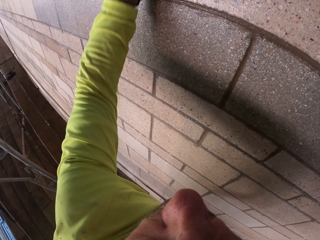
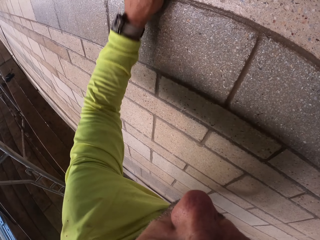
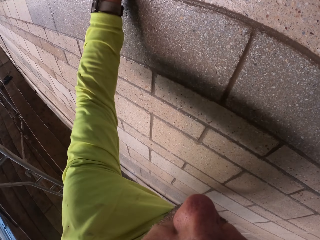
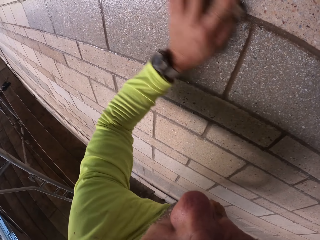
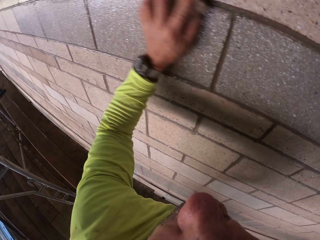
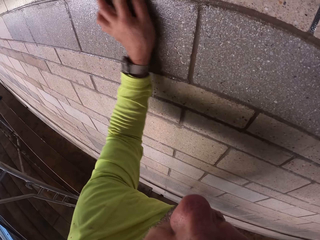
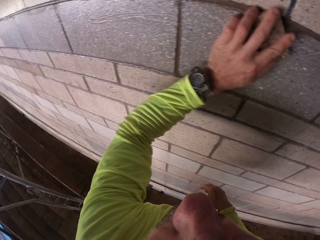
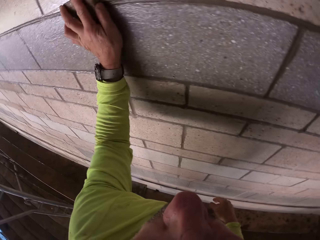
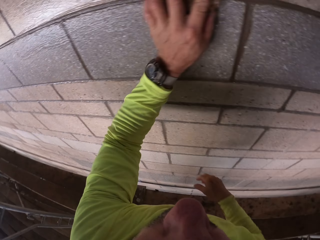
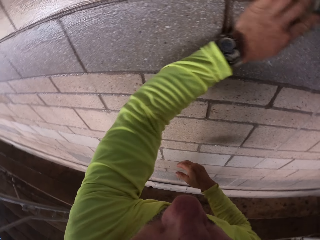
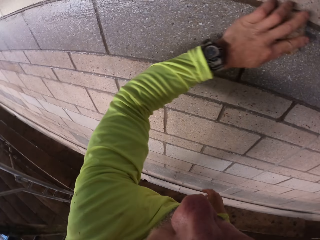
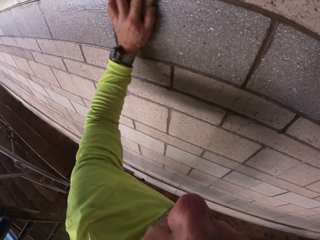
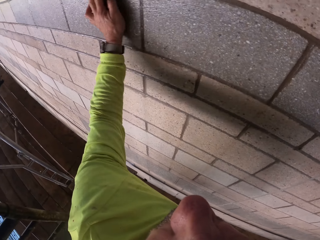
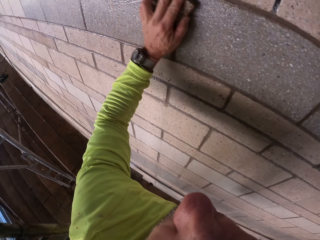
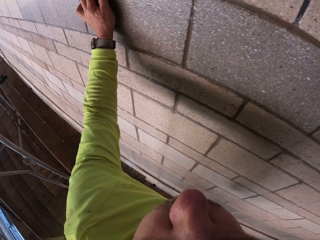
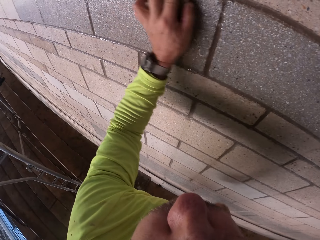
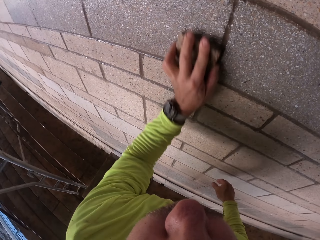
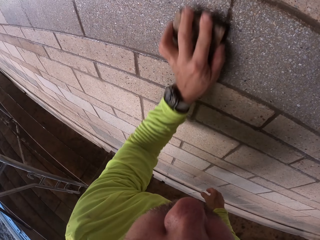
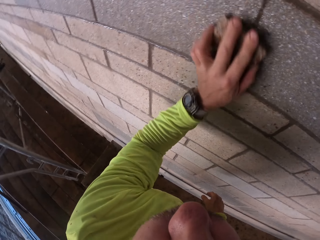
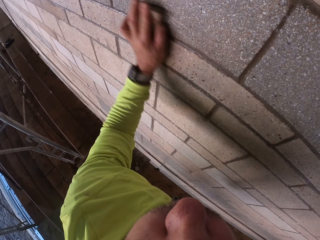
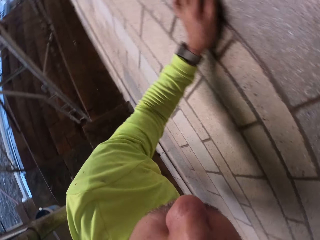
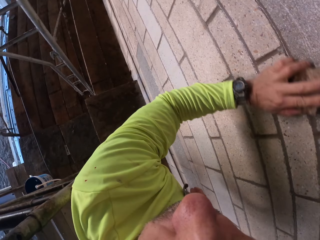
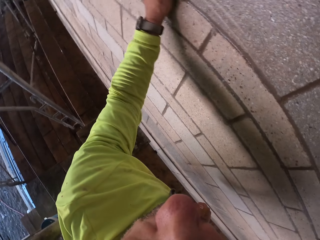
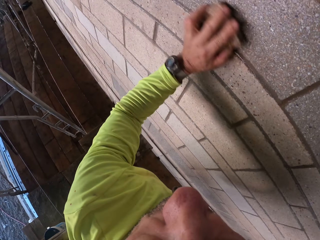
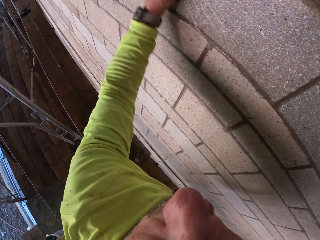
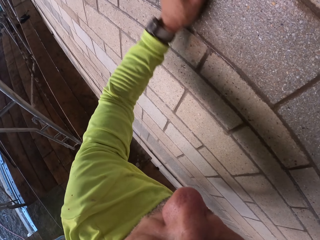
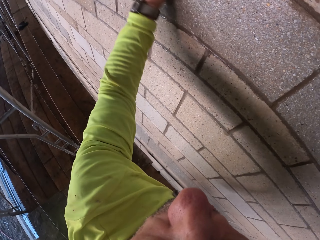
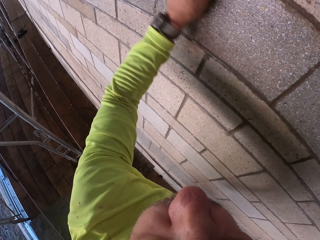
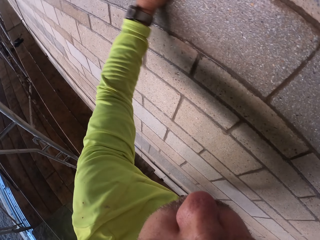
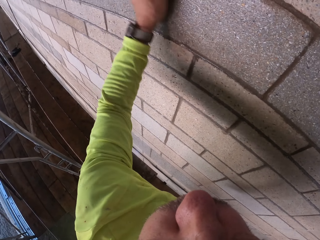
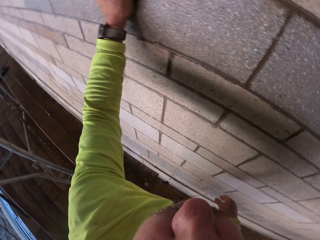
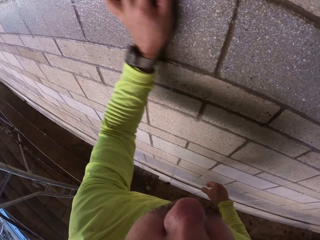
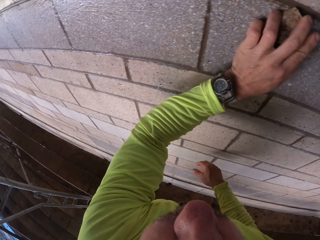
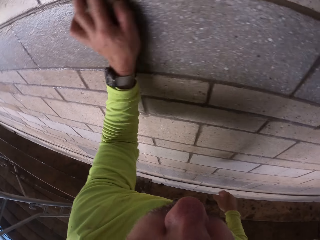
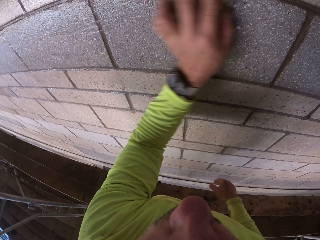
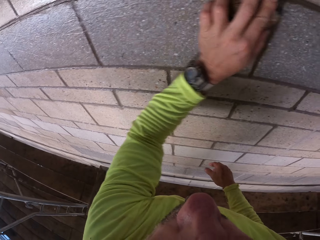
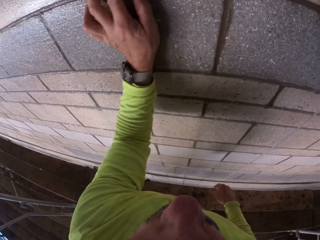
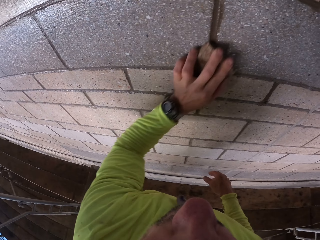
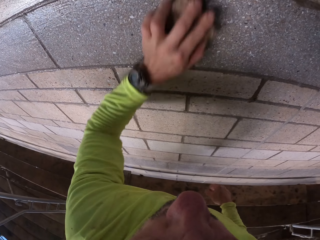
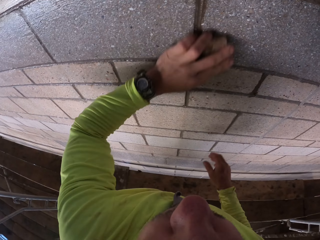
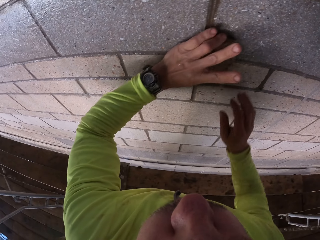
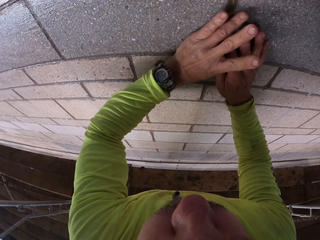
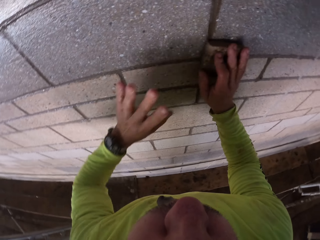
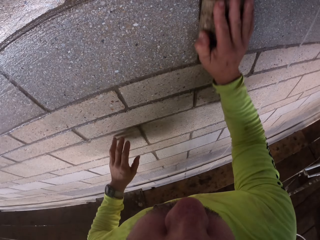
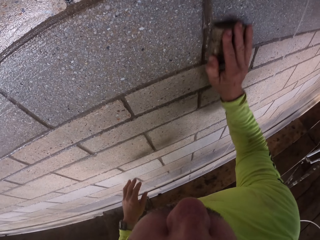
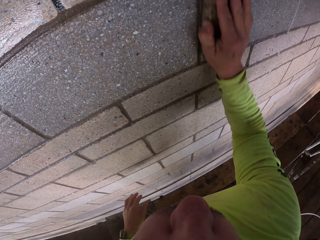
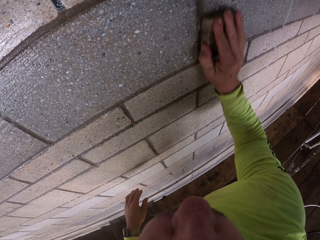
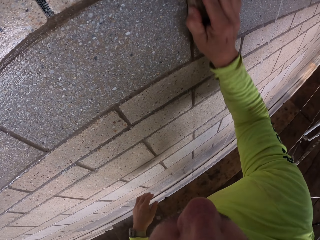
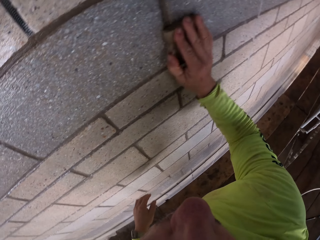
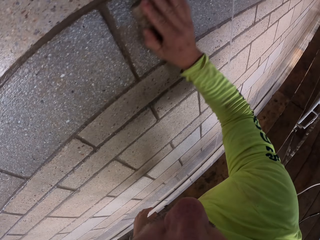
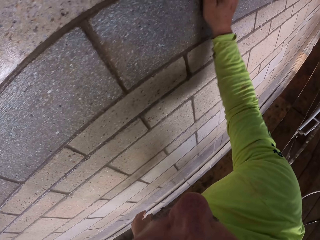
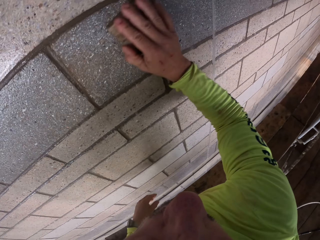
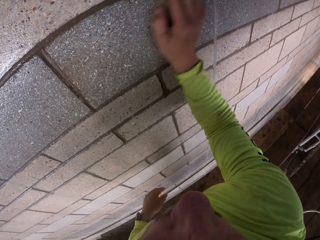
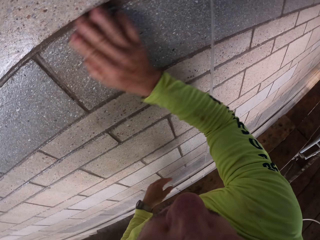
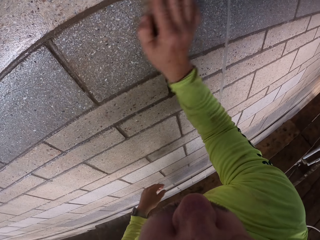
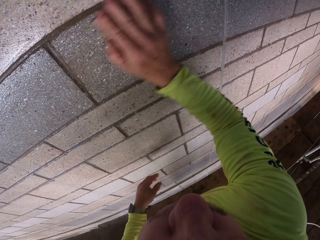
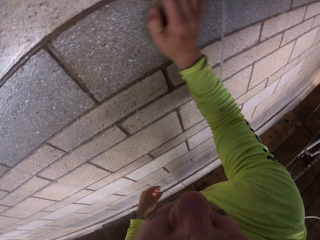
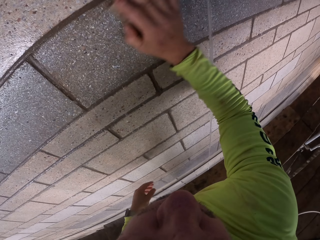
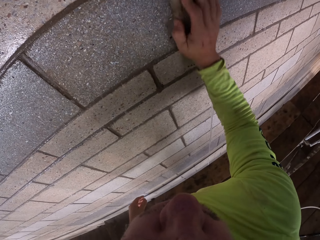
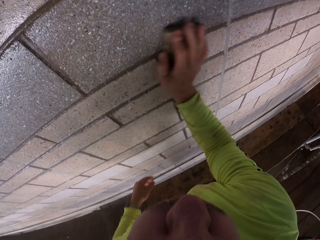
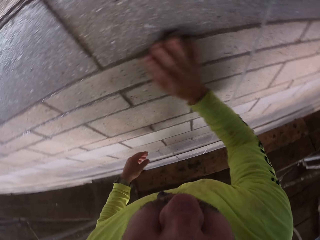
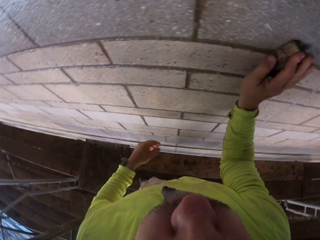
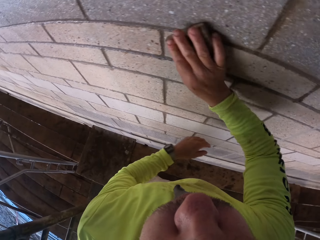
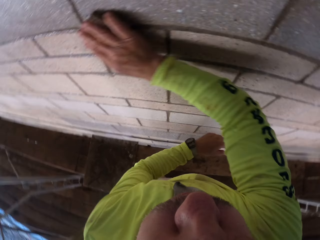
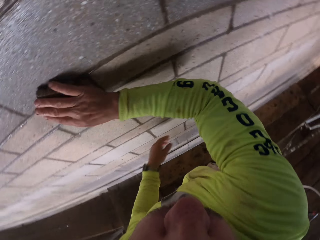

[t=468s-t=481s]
The camera wearer transfers the wall scrubber to the right hand. They scrub the wall with the wall scrubber.

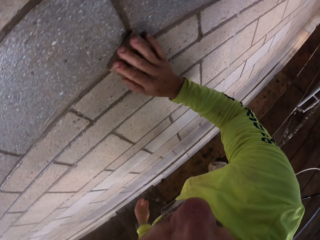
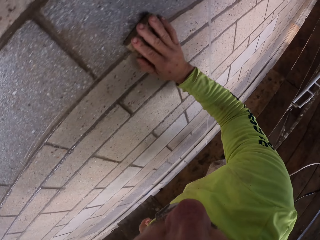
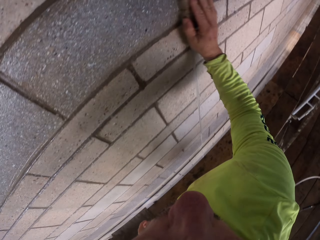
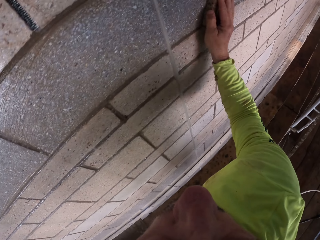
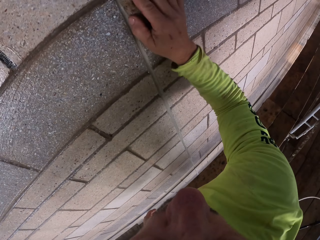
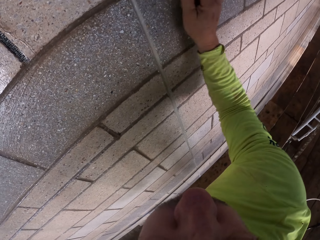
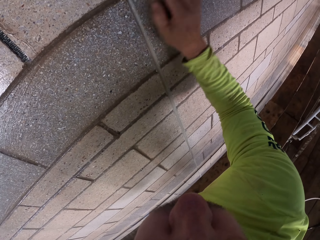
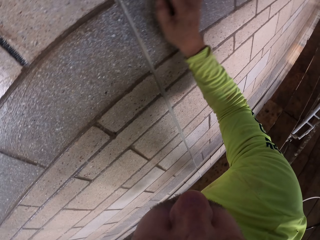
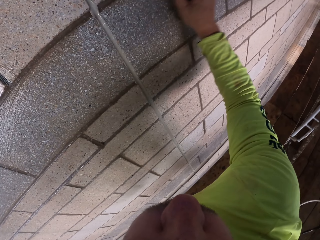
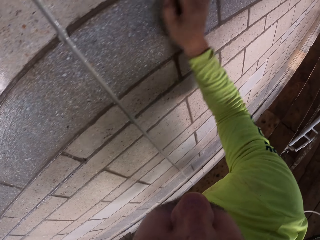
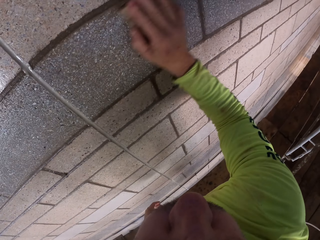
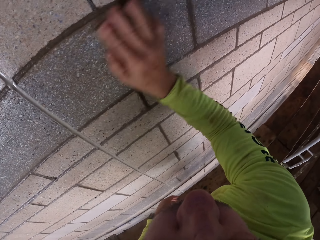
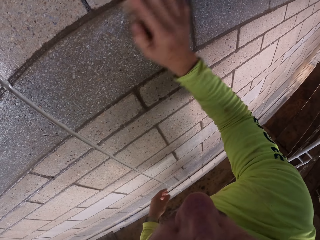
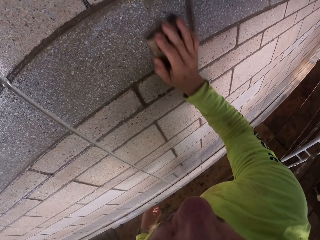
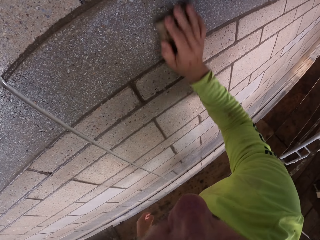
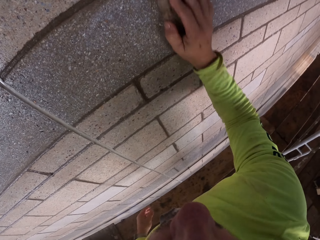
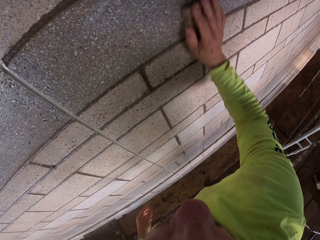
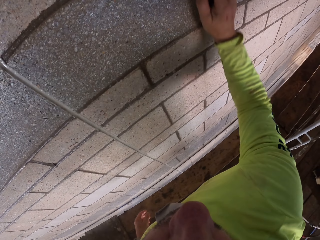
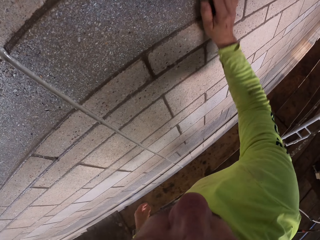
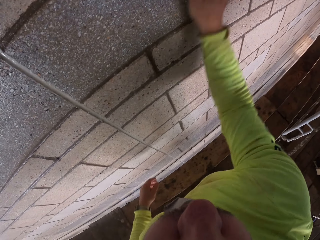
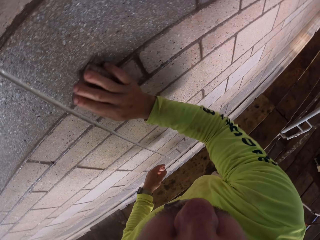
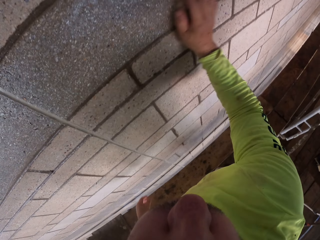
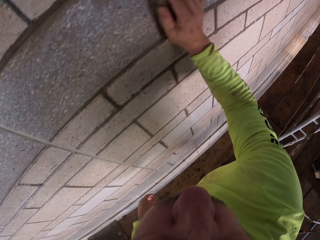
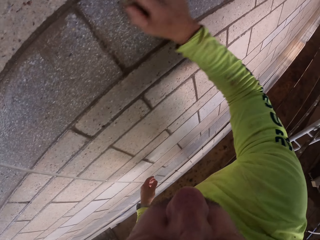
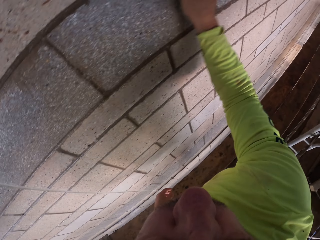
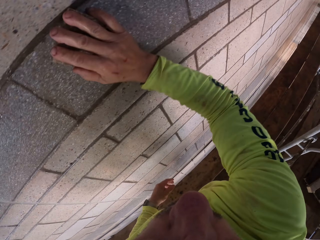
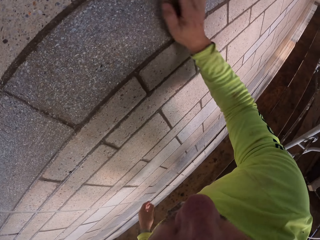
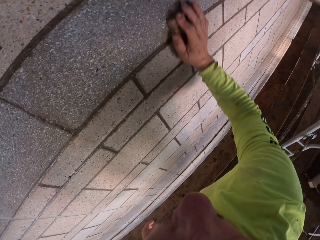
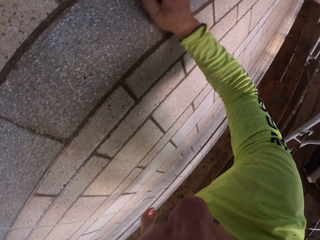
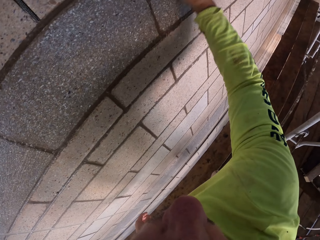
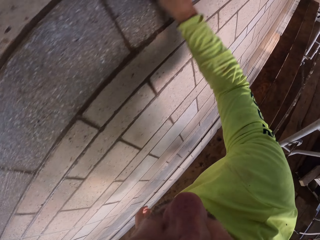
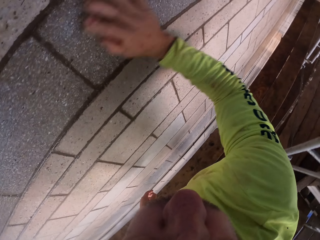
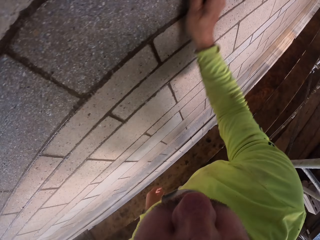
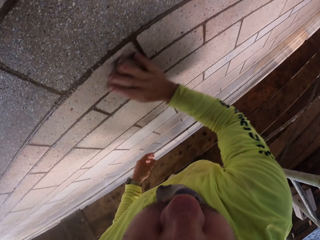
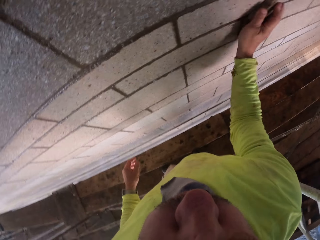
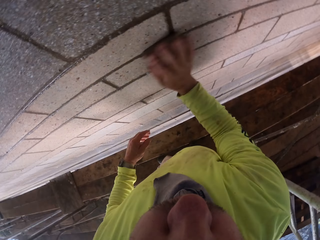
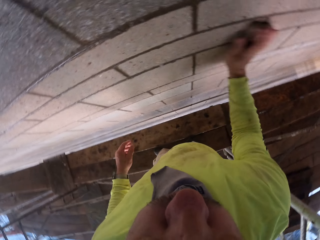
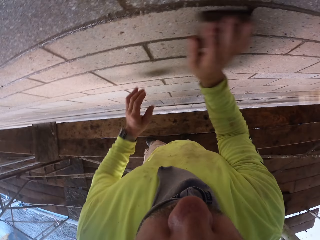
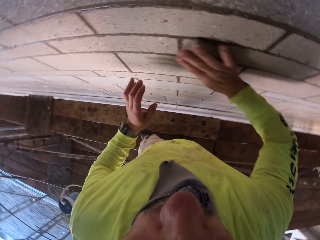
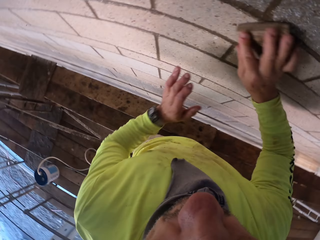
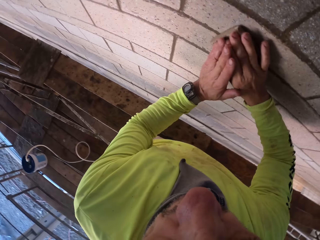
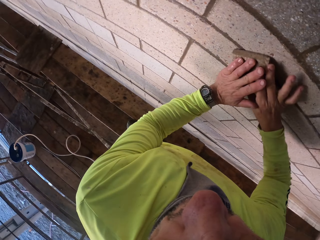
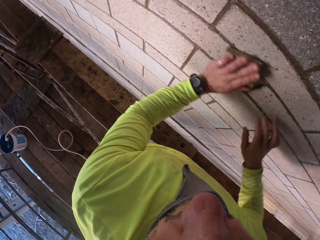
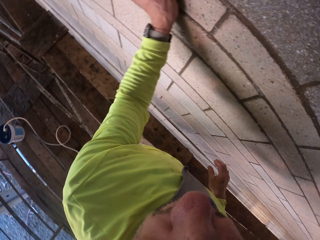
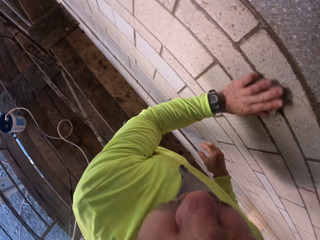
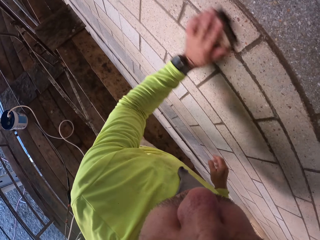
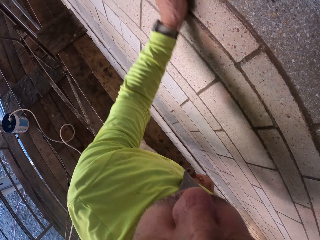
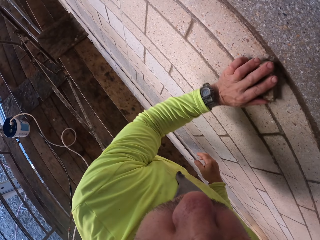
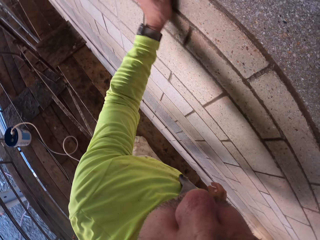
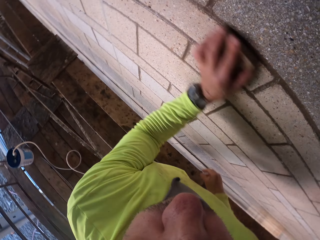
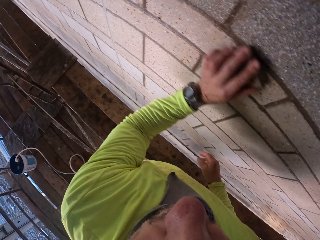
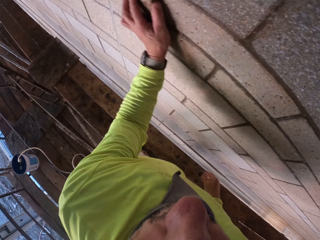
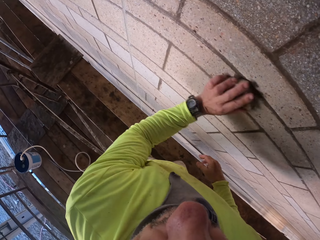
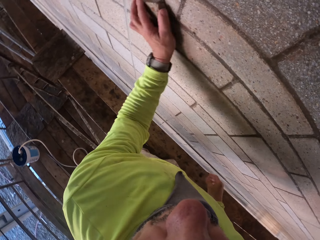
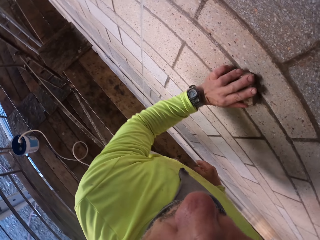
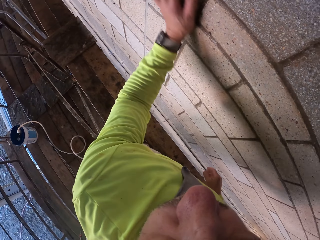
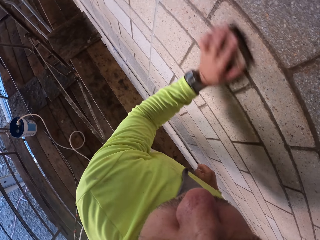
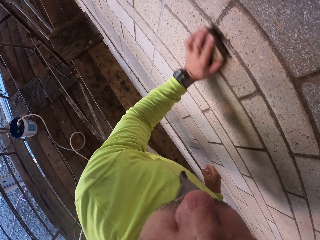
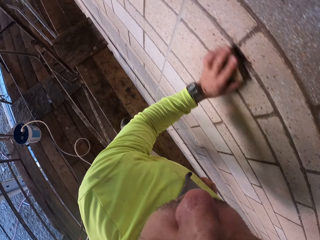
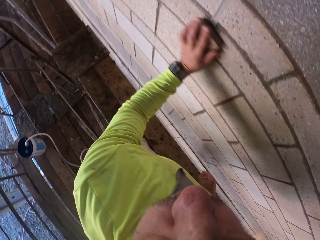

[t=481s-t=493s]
The camera wearer transfers the wall scrubber to the left hand. They scrub the wall with the wall scrubber.
